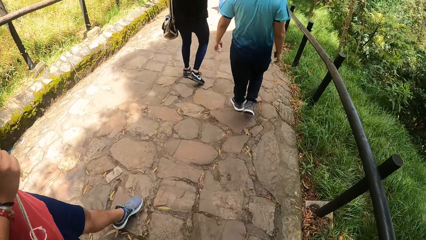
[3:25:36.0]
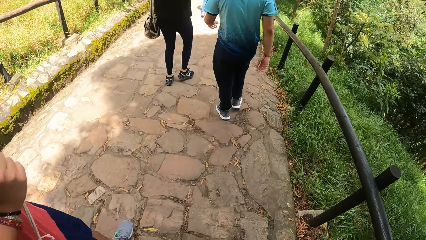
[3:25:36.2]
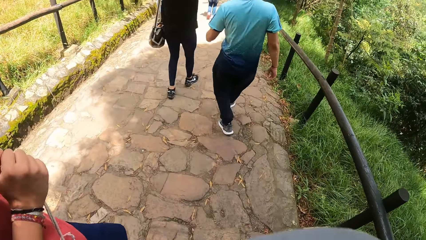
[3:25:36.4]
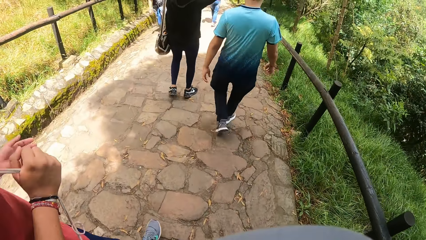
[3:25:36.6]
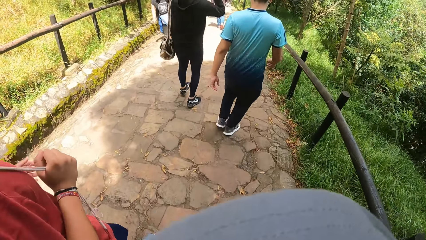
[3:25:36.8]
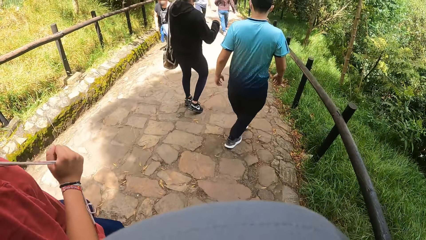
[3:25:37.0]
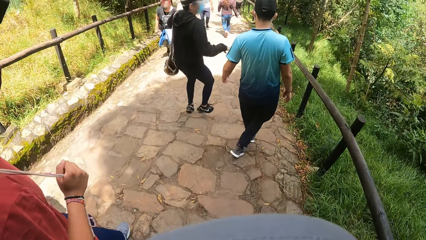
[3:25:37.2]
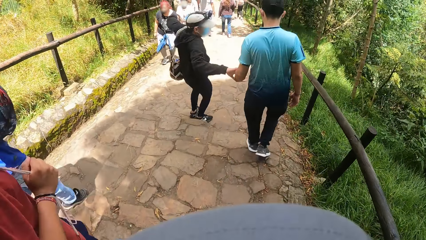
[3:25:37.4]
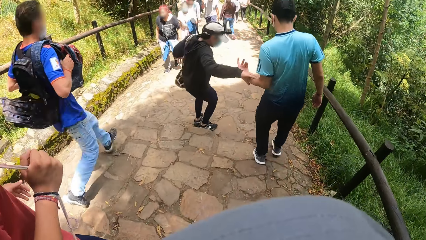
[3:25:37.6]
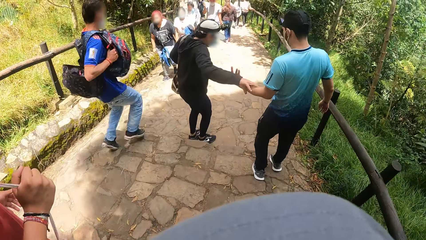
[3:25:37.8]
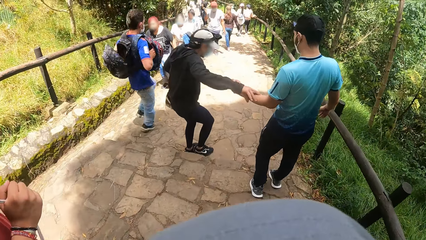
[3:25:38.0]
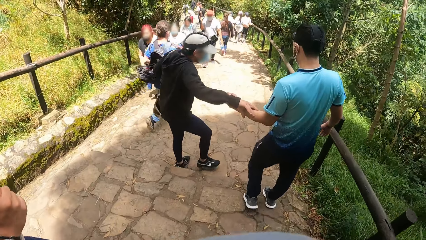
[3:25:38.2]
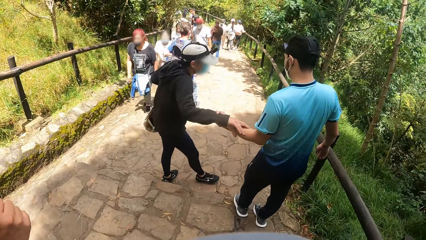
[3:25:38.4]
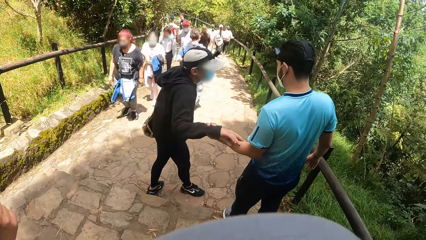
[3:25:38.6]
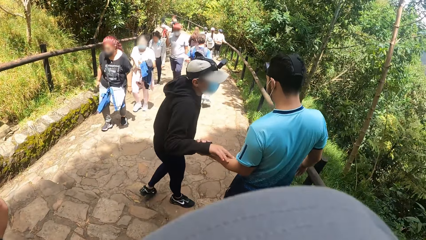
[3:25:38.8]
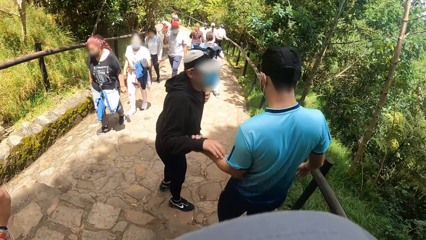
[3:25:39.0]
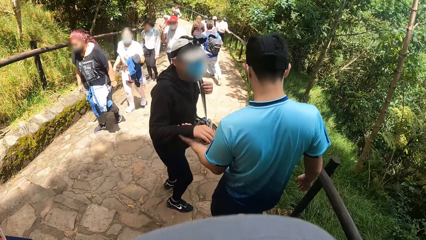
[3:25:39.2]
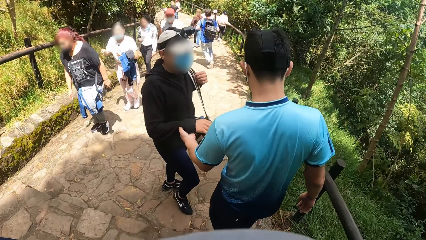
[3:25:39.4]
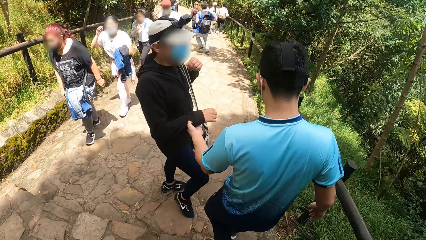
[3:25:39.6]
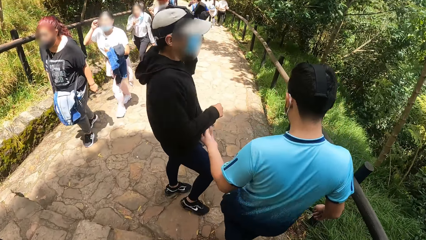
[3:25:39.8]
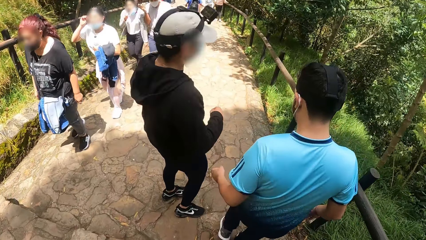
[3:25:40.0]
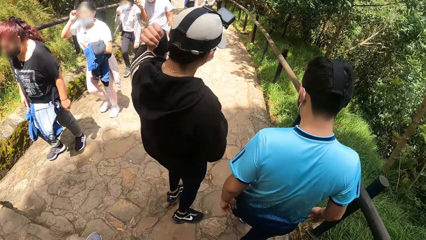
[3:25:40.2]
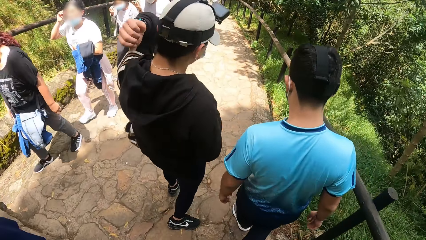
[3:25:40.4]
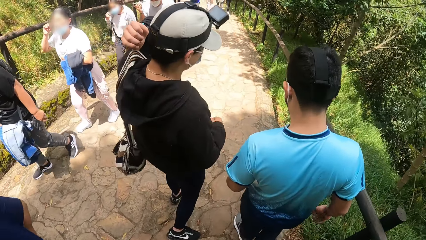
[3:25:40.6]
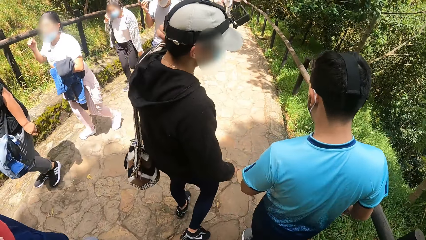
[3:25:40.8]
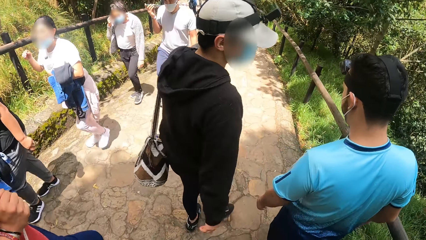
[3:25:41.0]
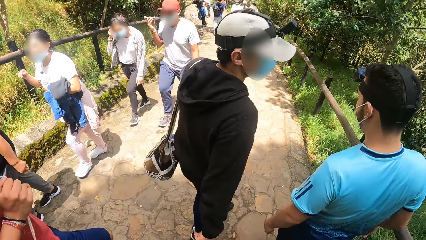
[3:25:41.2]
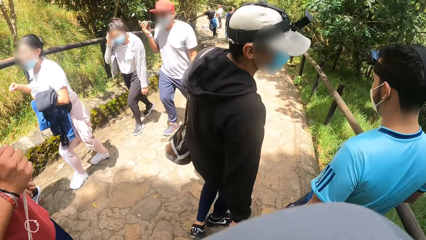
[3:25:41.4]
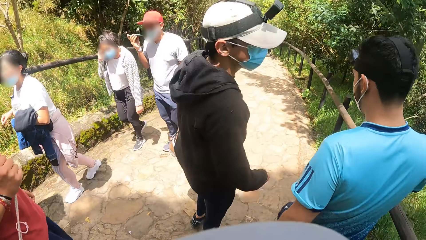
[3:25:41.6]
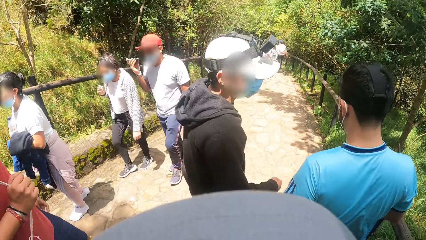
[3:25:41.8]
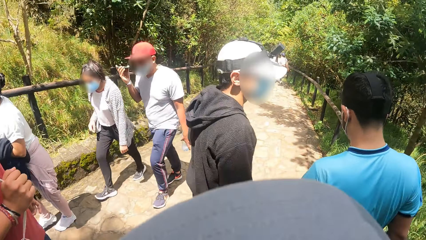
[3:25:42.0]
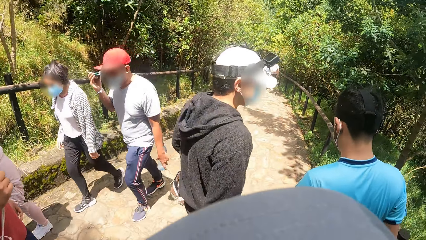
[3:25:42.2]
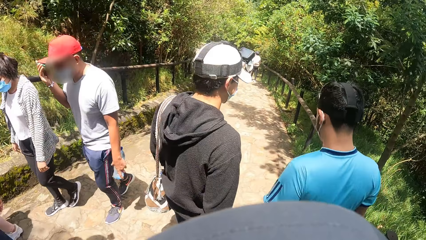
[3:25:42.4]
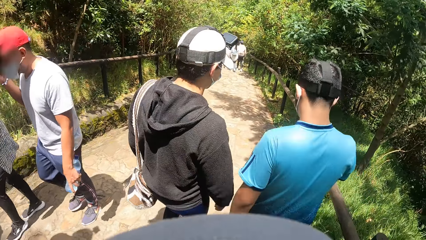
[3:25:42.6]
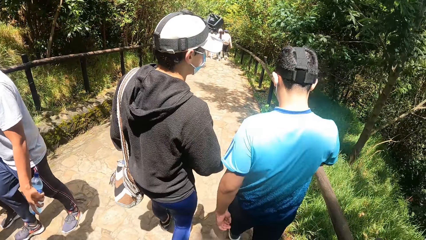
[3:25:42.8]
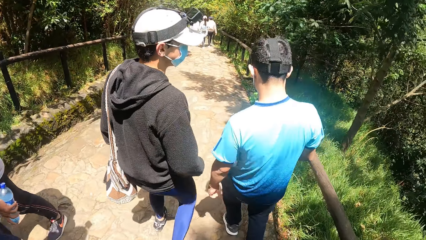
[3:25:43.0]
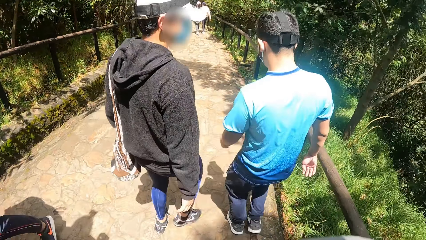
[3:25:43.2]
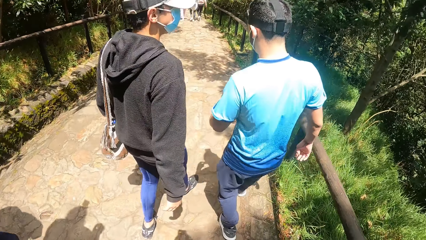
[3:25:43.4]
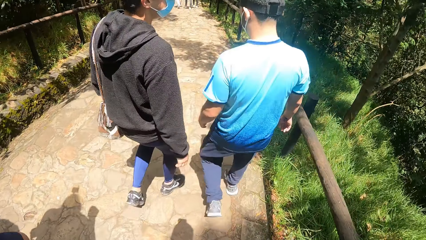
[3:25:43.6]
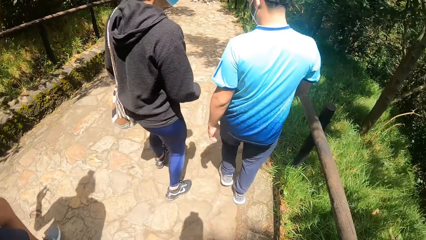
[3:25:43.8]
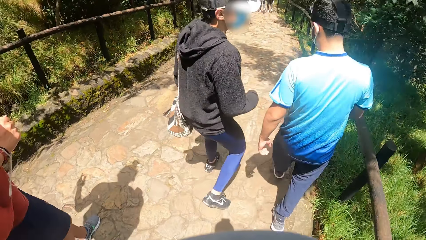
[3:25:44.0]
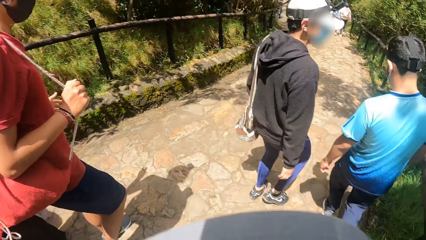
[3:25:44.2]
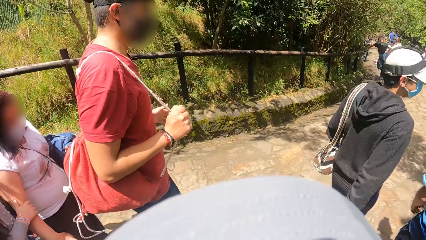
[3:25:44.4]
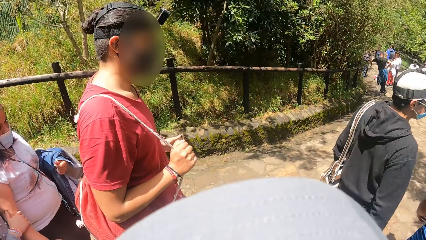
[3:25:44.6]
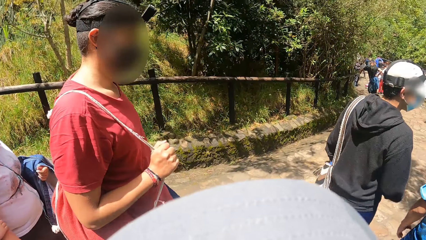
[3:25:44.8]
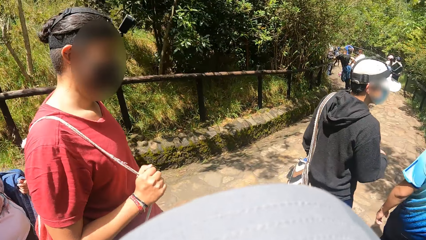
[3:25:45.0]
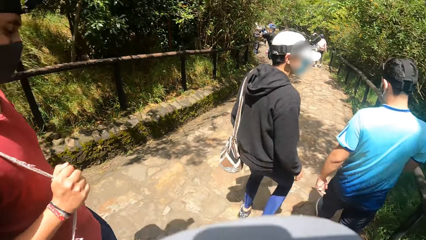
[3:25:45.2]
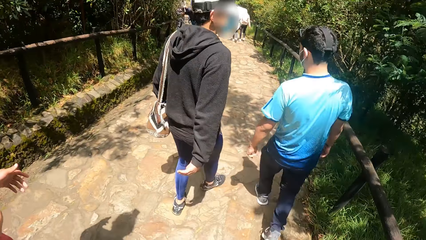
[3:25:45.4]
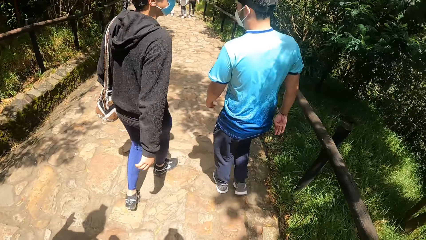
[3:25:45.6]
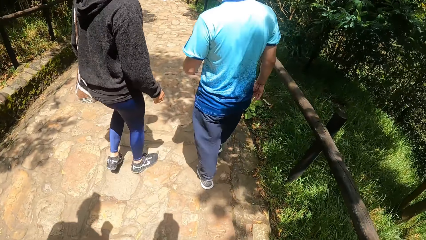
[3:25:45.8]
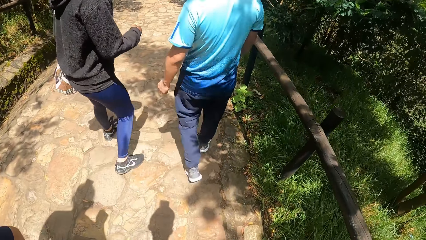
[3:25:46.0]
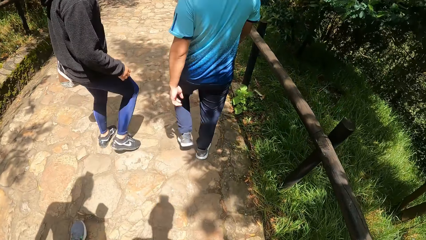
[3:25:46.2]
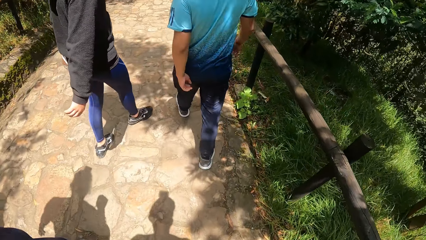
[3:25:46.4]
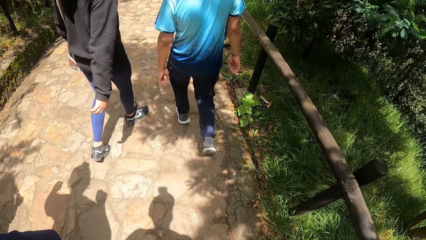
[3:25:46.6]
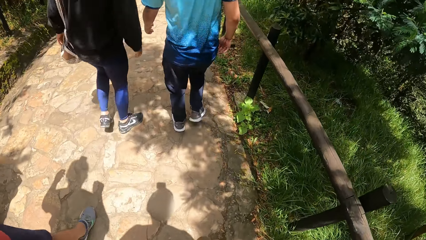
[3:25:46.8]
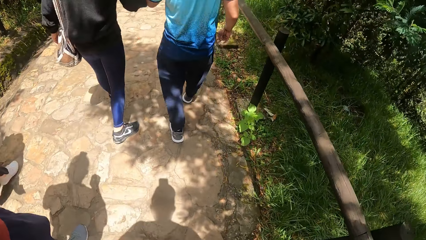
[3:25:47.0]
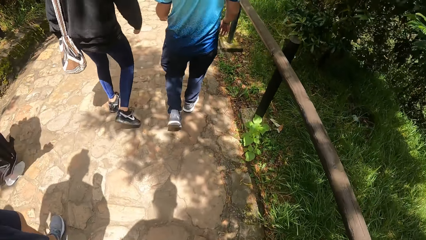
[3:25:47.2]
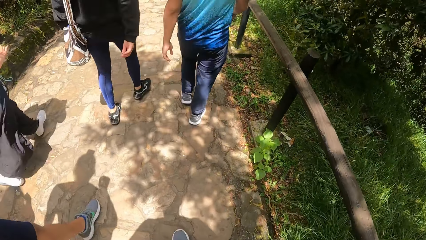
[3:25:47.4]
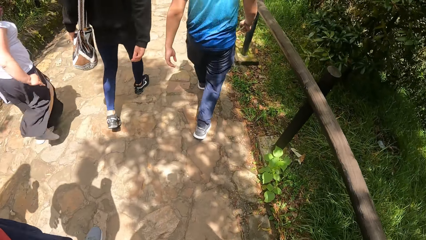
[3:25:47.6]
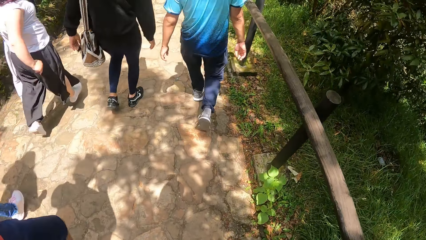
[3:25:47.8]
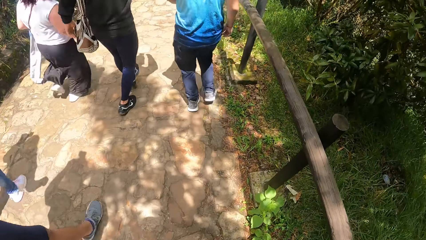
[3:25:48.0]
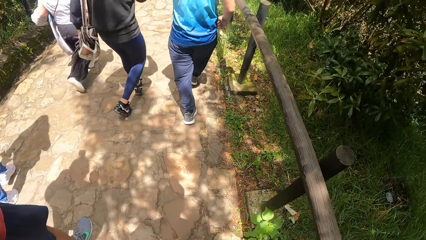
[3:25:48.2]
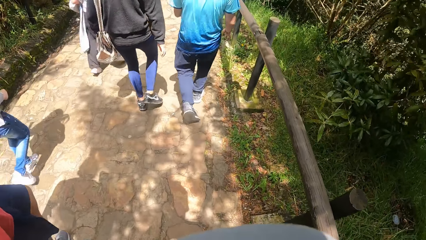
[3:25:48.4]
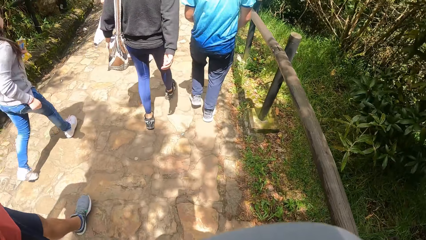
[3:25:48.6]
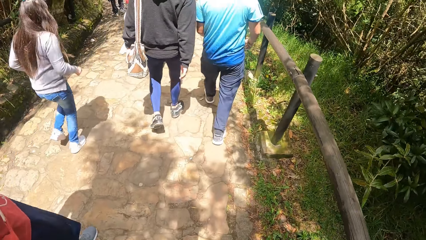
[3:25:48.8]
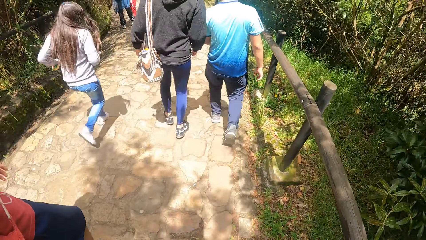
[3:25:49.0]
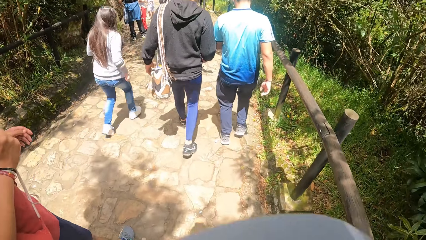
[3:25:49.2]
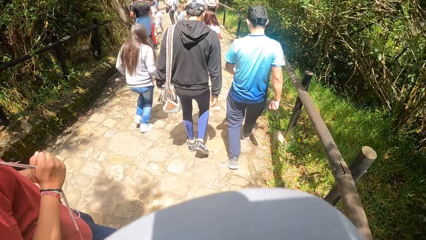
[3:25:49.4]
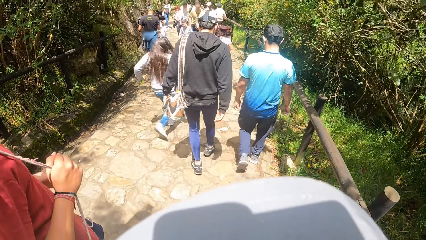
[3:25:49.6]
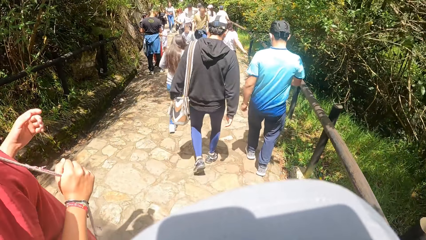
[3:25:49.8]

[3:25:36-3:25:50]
The man holds another man's right hand with his left hand. The other man converses with the first man. The other man and the first man walk down the pathway on the hill. The camera wearer walks down the pathway on the hill with the other man.

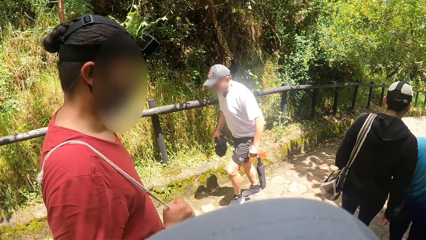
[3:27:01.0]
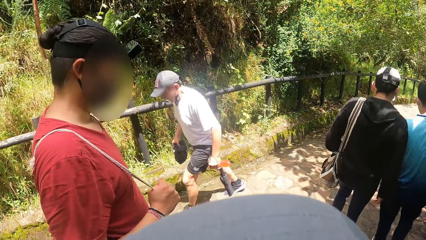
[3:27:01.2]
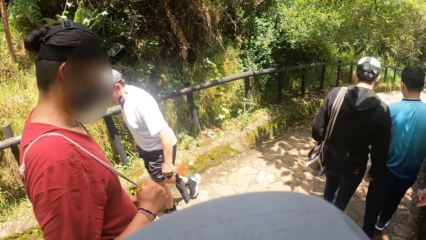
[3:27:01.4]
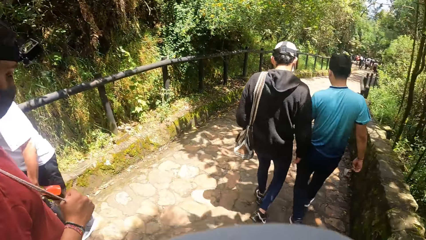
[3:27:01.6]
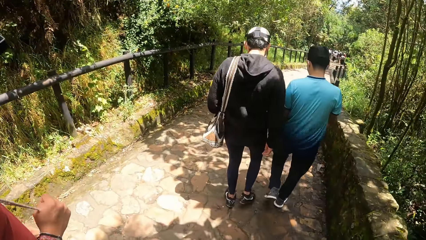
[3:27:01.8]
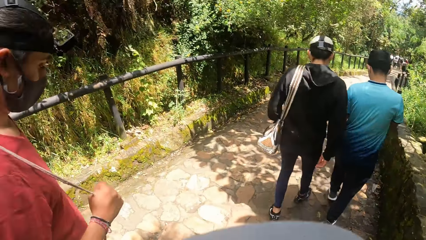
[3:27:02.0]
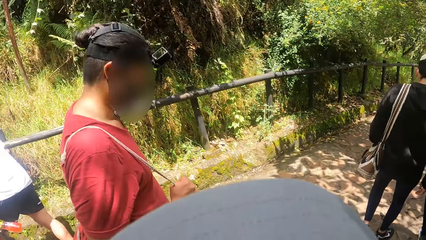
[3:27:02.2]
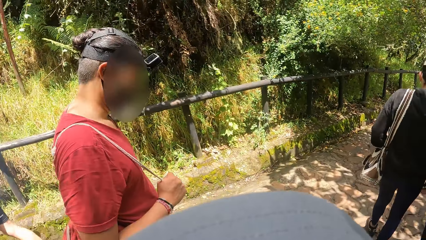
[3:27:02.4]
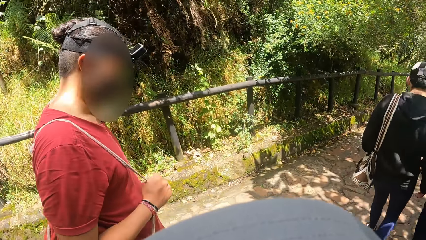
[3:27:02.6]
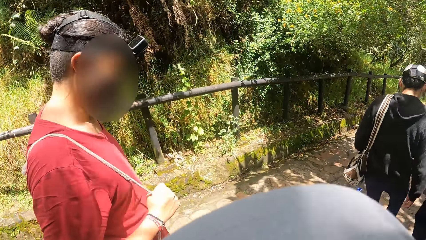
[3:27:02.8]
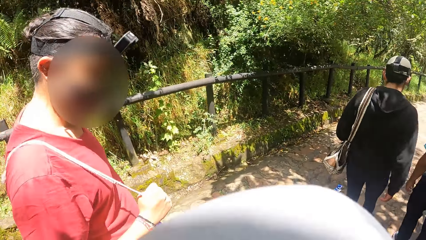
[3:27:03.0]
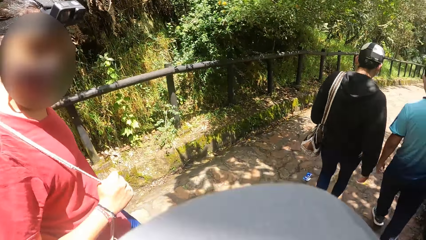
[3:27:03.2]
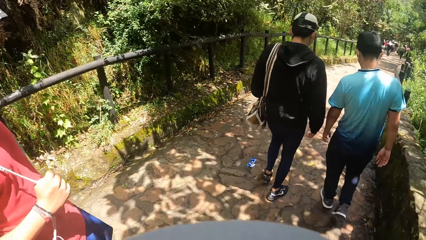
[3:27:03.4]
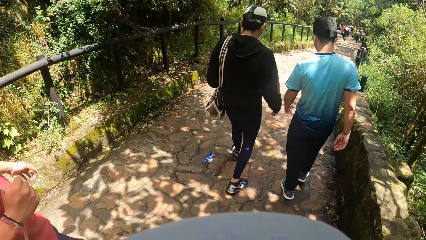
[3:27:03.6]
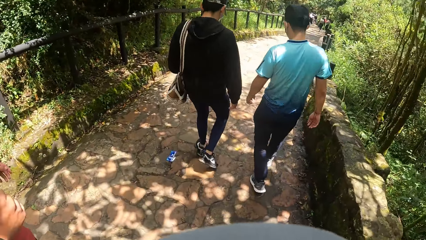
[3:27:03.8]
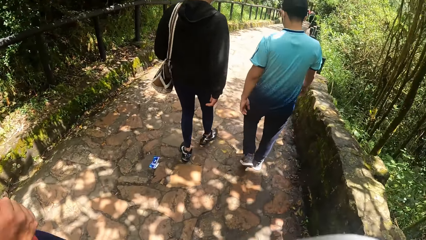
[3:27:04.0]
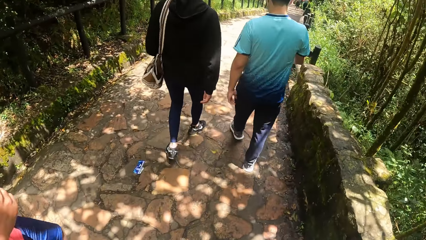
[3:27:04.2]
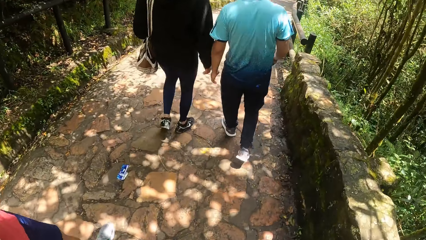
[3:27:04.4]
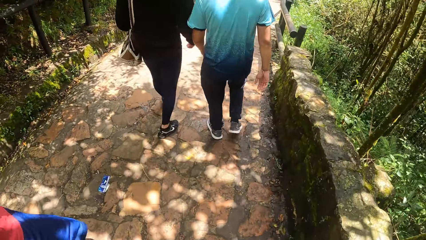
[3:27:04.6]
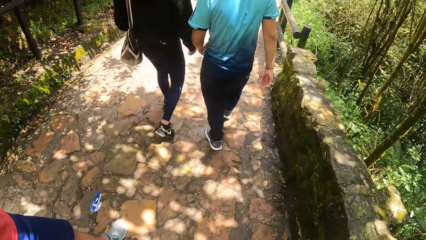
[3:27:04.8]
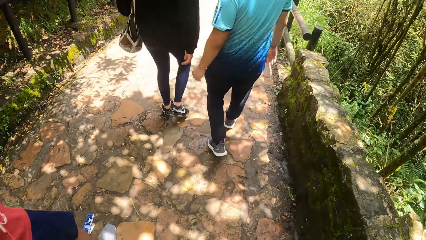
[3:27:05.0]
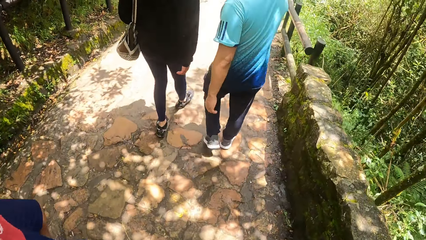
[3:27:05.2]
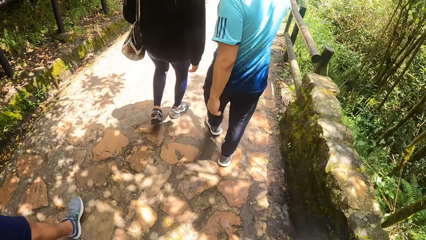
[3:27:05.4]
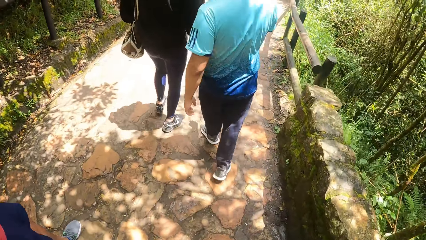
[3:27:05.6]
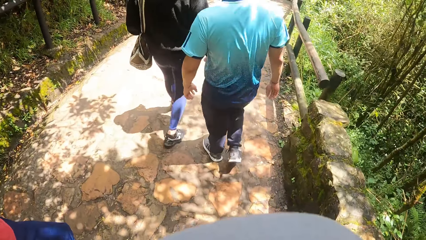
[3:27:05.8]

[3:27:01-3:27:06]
The camera wearer converses with the man.
